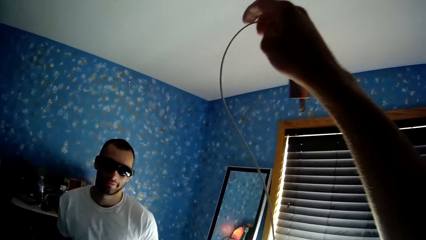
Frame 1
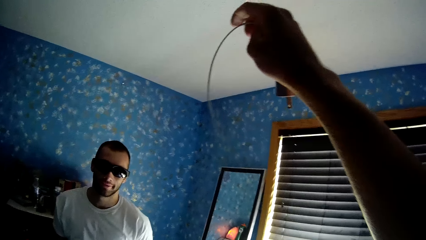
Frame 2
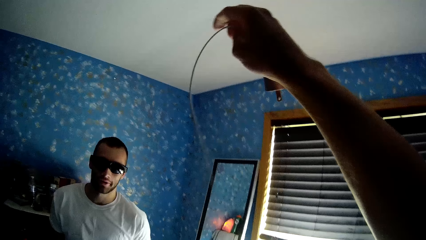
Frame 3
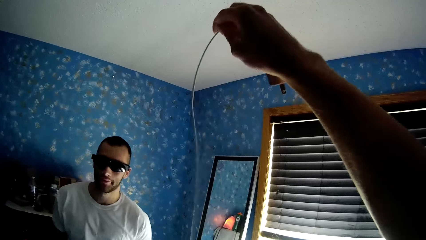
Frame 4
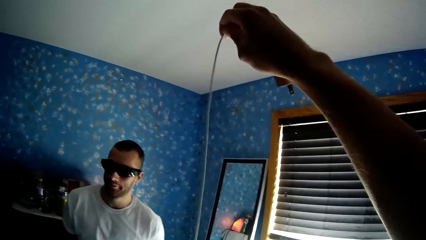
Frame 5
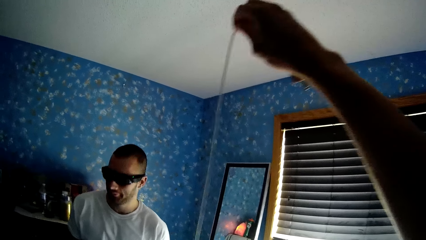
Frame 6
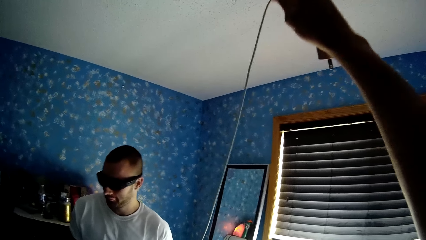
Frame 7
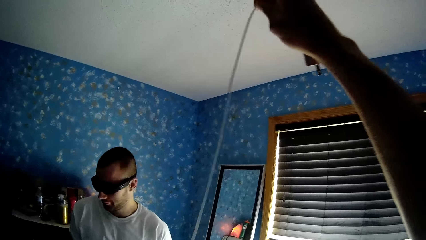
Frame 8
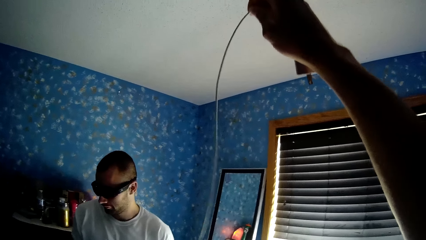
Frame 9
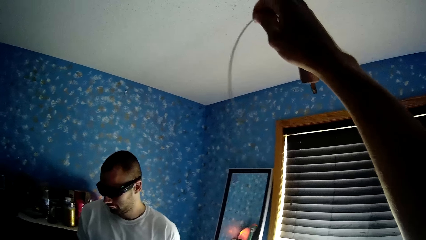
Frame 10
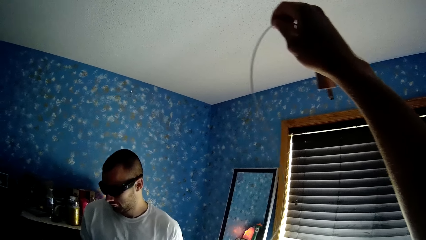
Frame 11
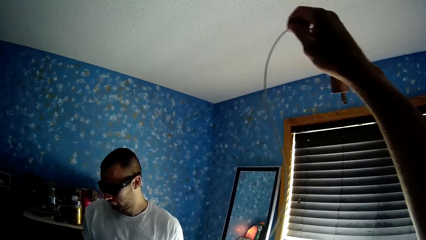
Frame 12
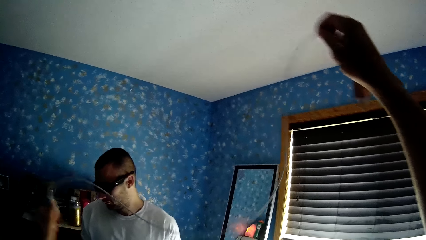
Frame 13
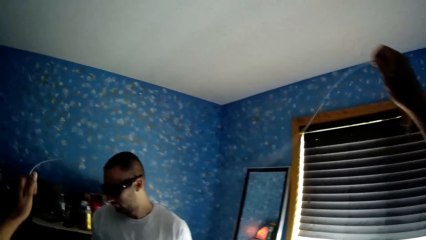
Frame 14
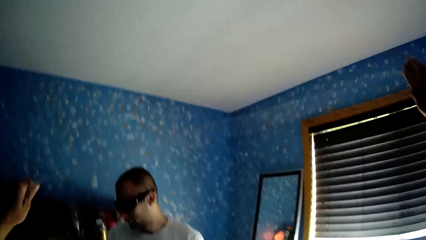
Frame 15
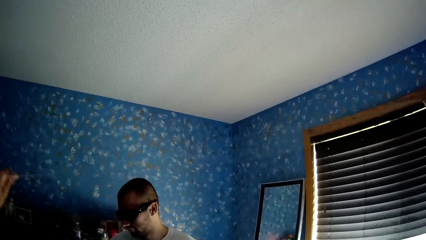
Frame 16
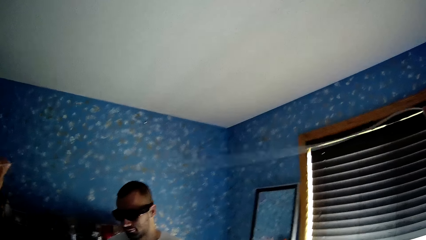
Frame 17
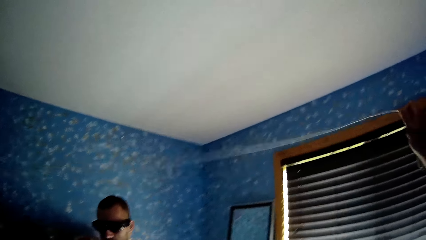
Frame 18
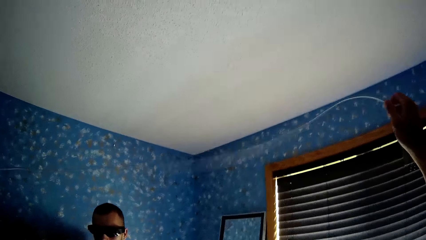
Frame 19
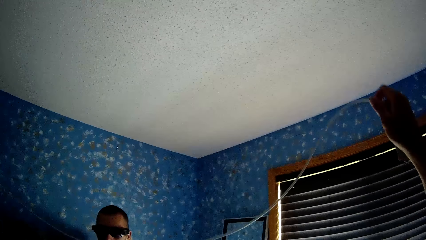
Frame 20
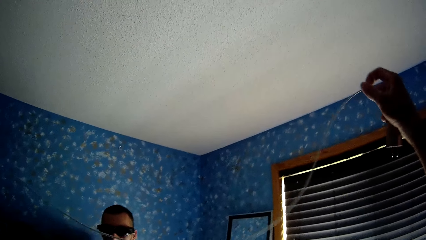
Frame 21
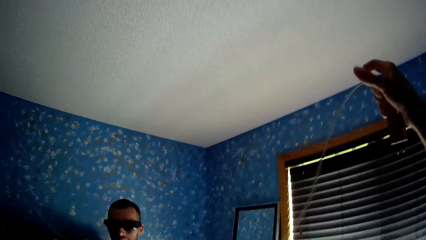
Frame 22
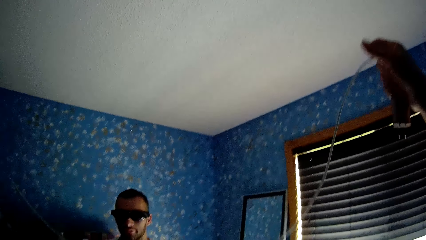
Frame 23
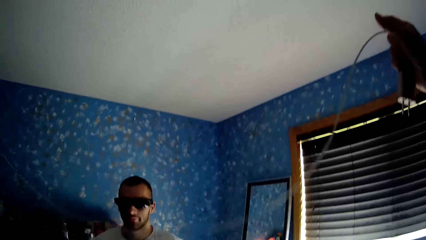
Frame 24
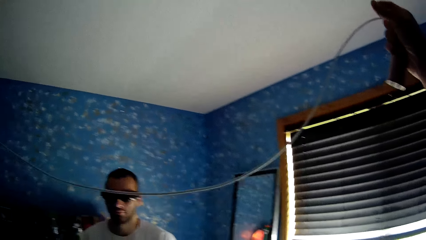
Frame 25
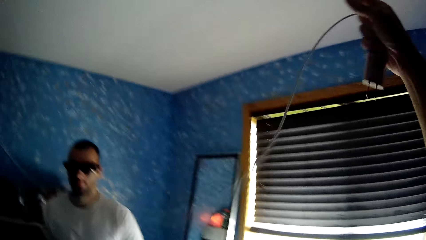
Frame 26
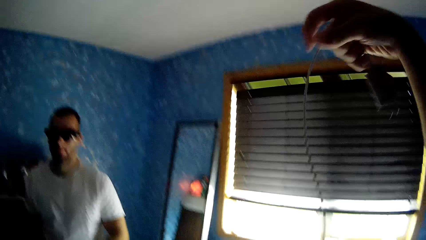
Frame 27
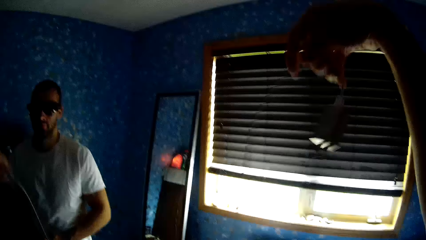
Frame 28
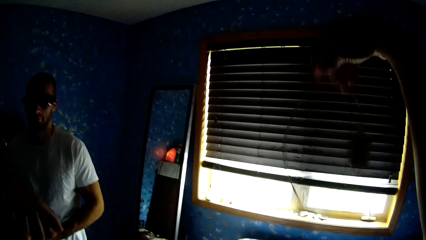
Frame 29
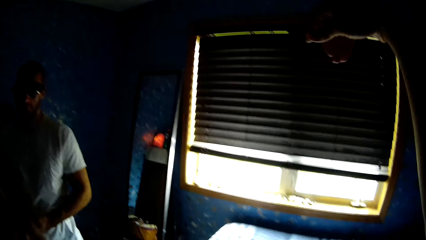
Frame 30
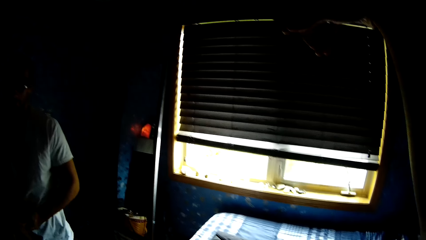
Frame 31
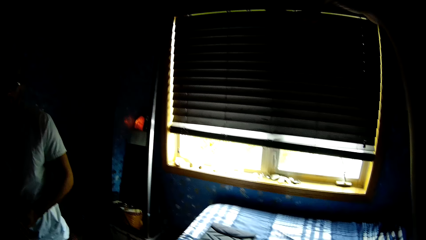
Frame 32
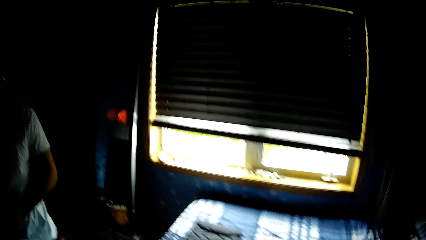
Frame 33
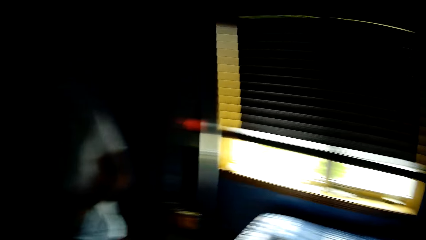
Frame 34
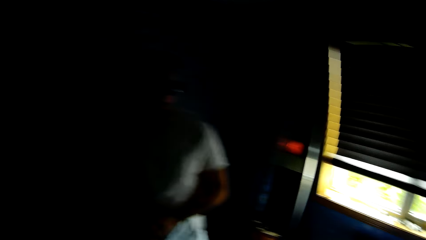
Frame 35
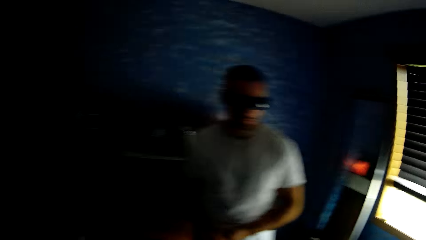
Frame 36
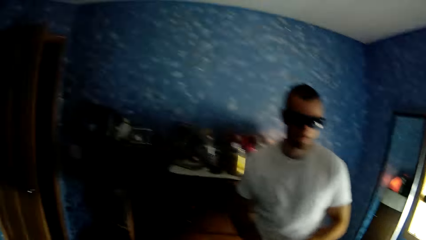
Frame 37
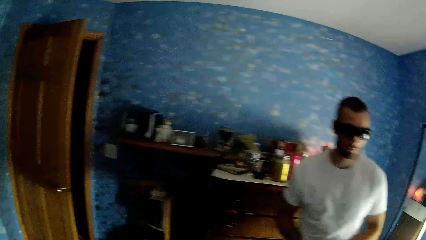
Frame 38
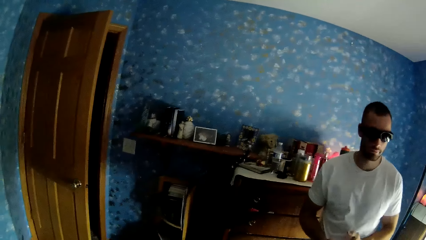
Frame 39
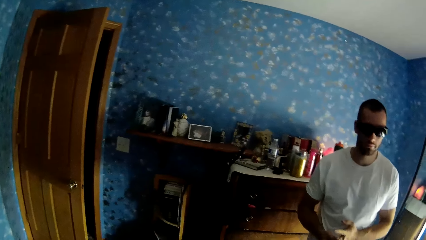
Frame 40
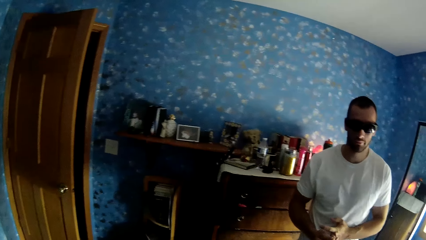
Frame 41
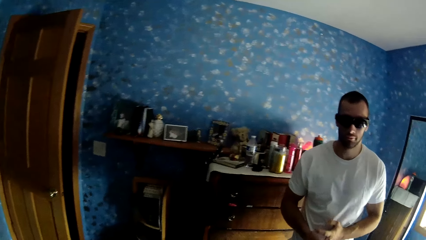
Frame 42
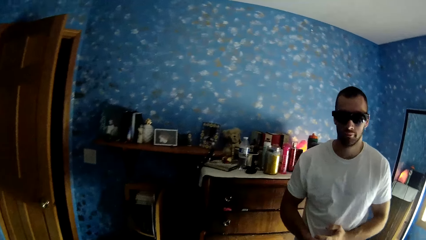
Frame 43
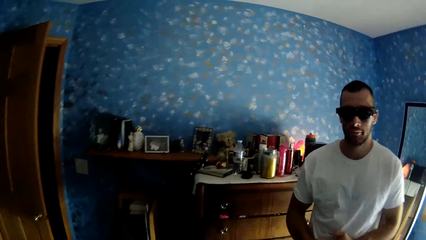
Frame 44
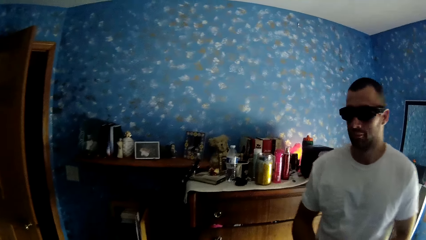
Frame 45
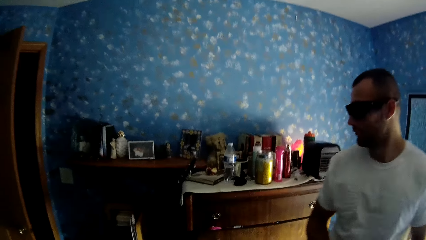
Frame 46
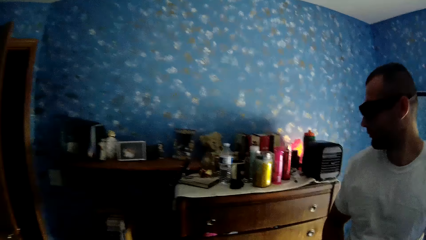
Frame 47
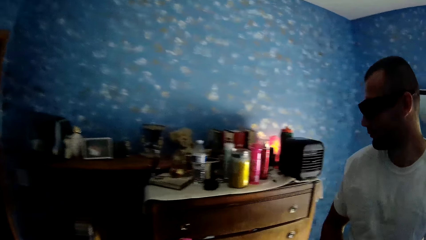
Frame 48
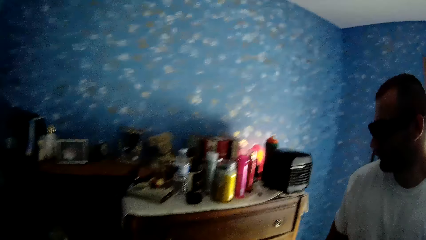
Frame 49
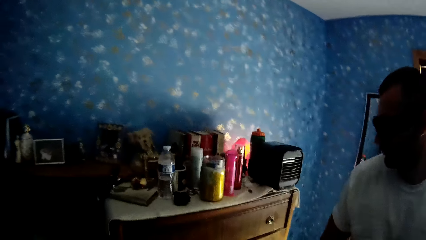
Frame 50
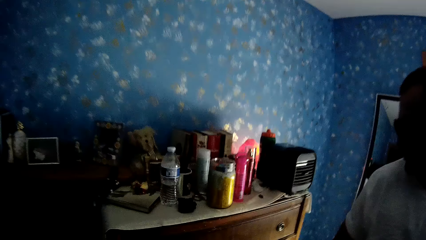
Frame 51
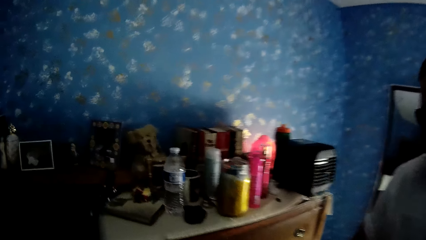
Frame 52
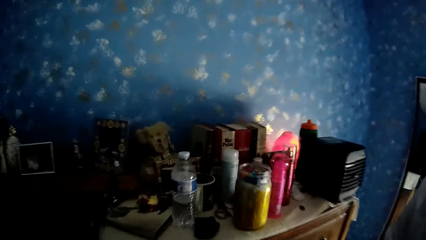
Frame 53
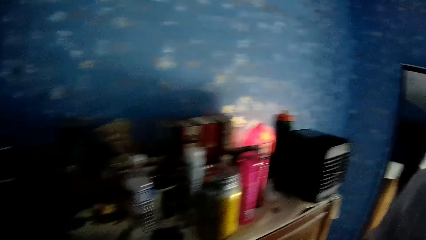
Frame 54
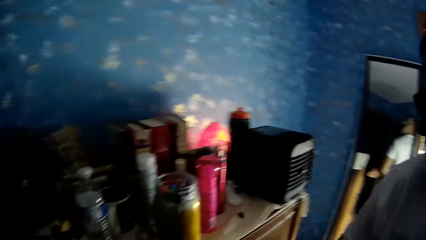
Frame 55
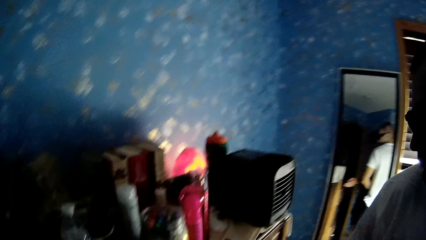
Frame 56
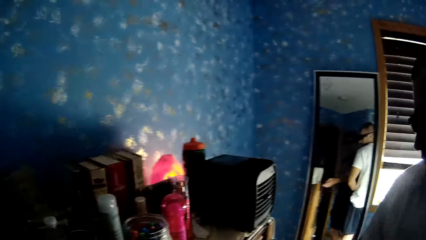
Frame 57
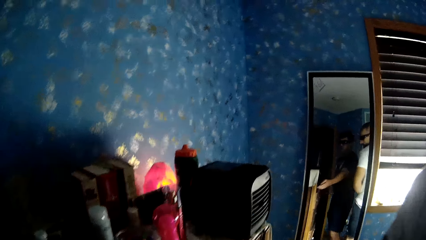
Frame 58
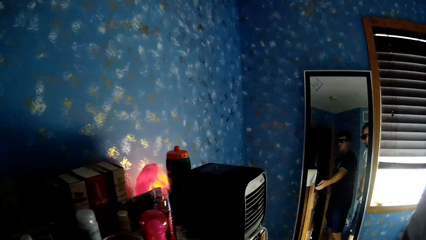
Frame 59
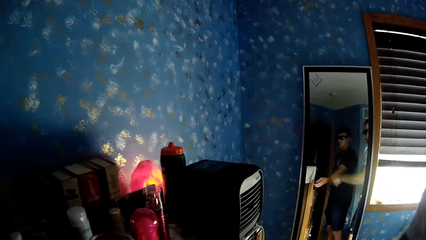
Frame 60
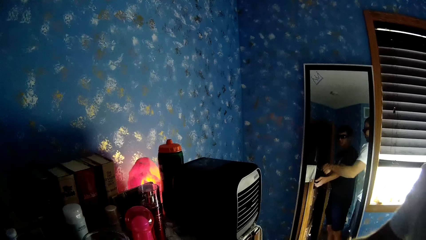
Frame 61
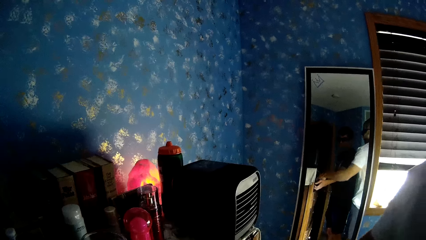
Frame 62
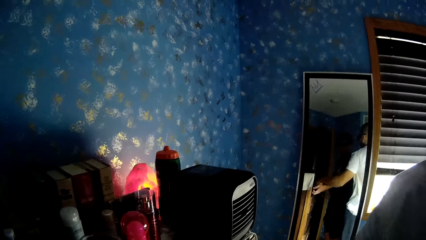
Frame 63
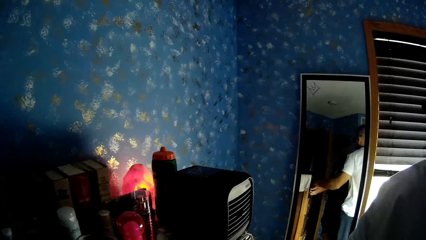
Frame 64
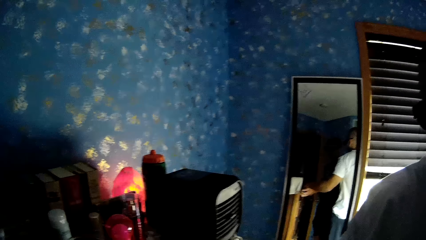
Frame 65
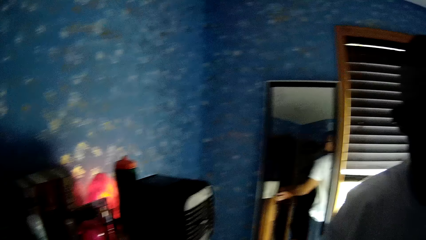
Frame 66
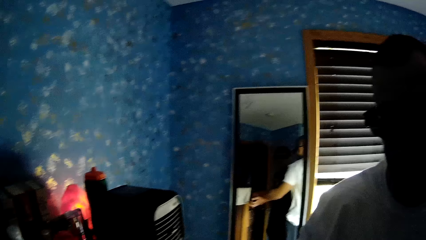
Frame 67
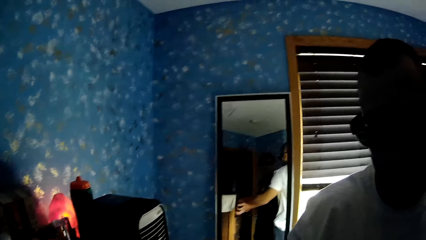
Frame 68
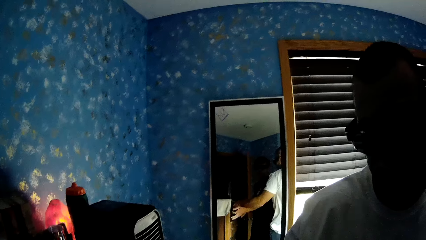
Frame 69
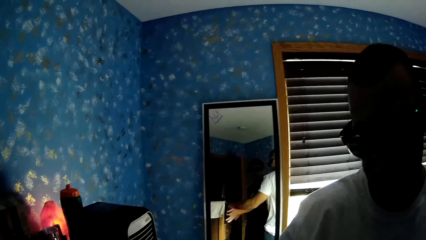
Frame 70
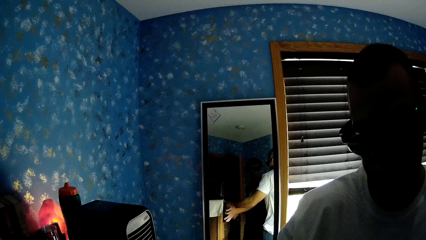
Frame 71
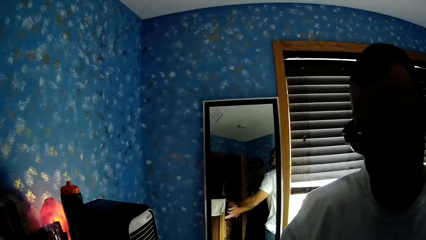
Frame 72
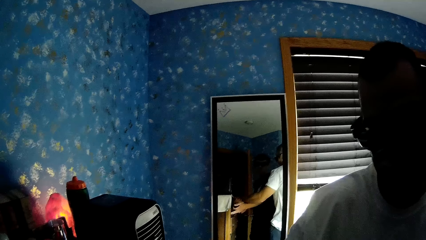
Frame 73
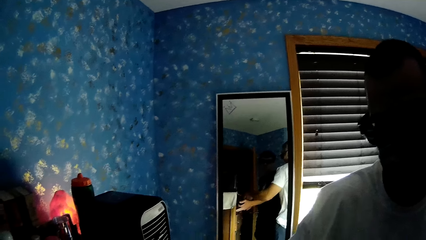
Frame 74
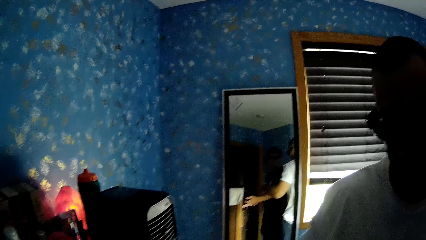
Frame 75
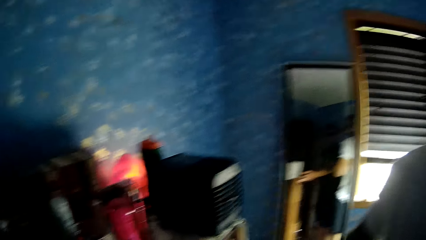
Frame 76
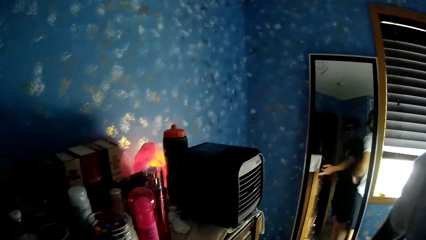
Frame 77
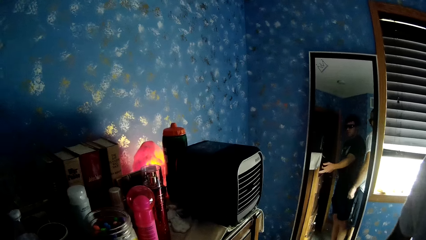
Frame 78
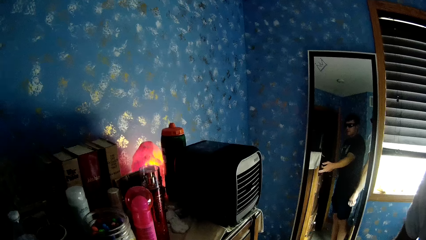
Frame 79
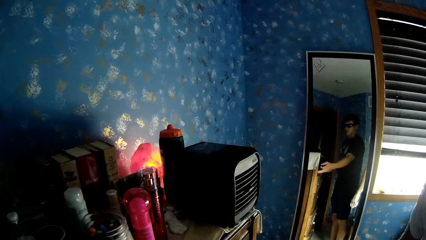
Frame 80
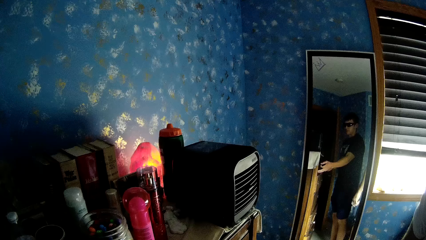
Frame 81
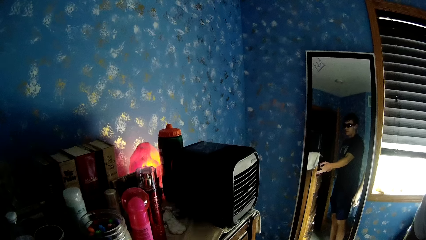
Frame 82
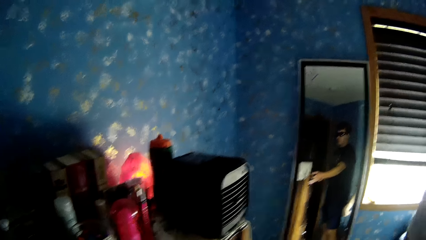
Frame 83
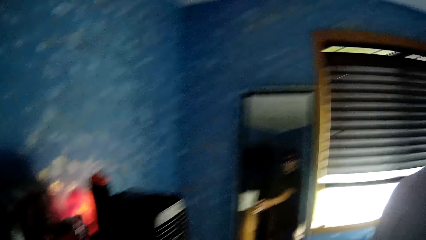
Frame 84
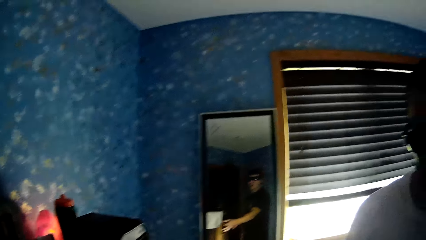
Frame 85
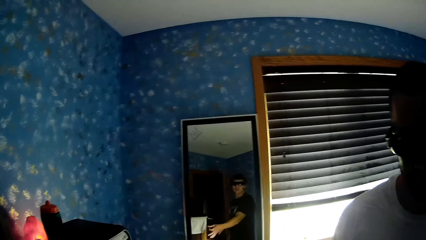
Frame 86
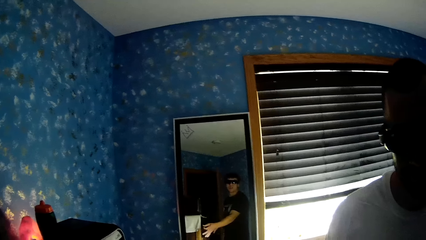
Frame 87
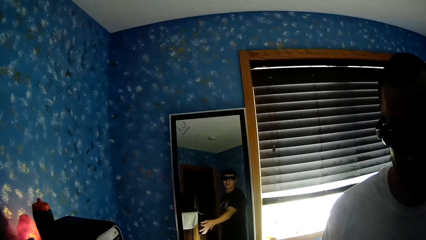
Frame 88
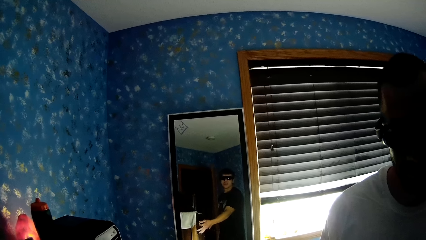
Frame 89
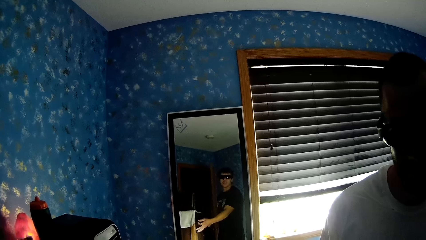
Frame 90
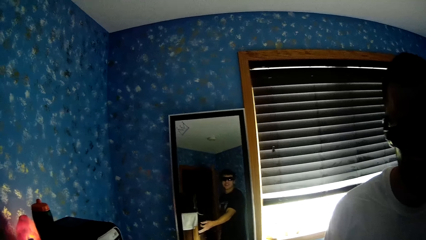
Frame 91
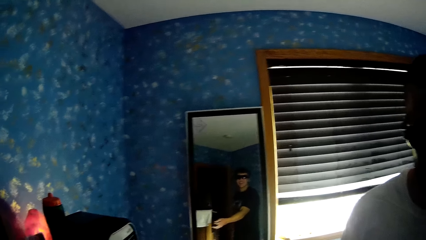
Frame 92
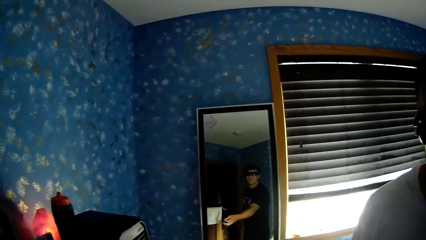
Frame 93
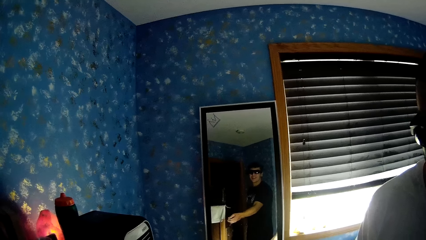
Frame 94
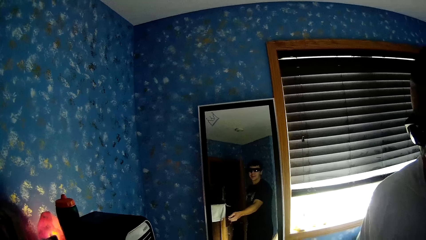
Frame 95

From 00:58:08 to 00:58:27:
The camera wearer straightens a power cable. They drop the power cable on the floor. They walk around. They look around. They look at the mirror. They hold a drawer. They talk to a person.
